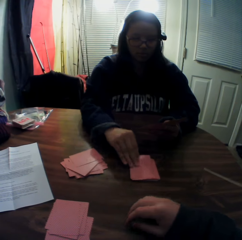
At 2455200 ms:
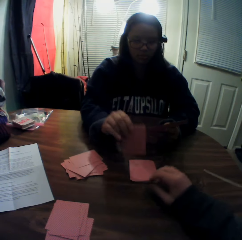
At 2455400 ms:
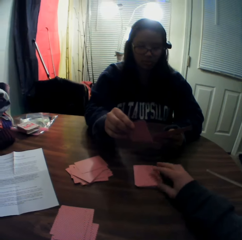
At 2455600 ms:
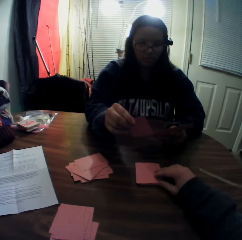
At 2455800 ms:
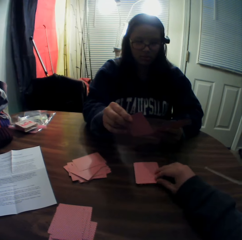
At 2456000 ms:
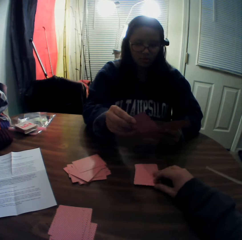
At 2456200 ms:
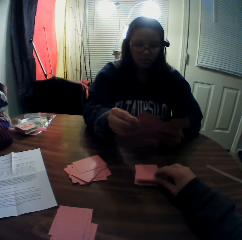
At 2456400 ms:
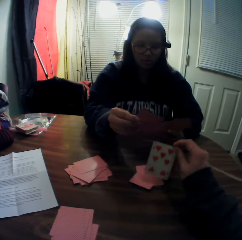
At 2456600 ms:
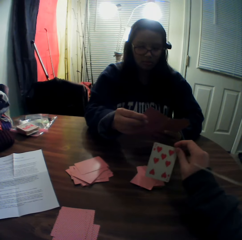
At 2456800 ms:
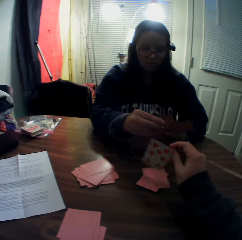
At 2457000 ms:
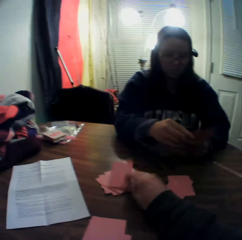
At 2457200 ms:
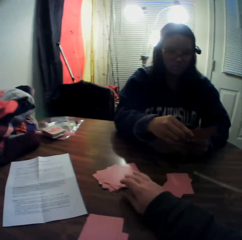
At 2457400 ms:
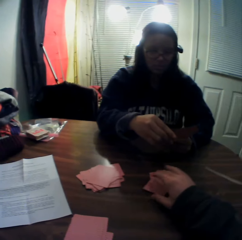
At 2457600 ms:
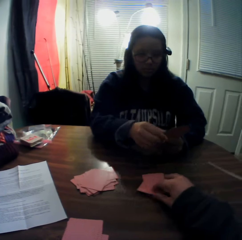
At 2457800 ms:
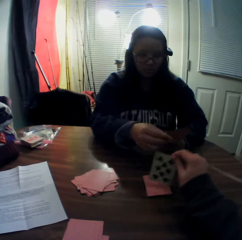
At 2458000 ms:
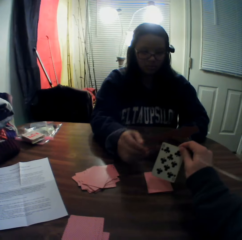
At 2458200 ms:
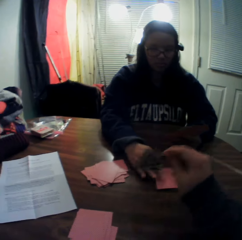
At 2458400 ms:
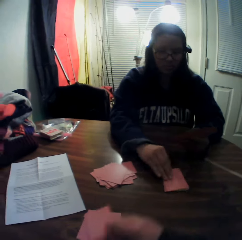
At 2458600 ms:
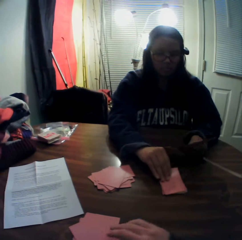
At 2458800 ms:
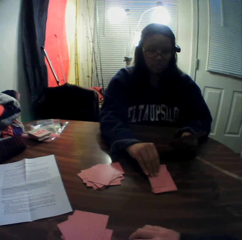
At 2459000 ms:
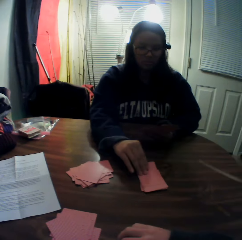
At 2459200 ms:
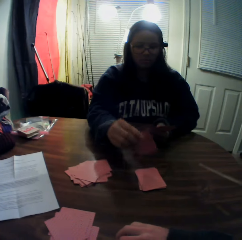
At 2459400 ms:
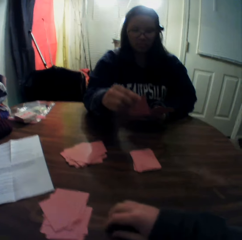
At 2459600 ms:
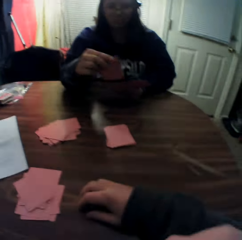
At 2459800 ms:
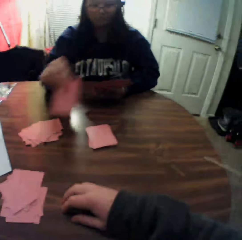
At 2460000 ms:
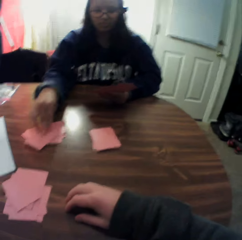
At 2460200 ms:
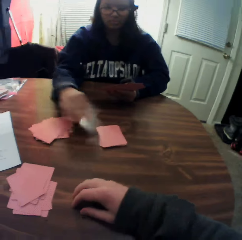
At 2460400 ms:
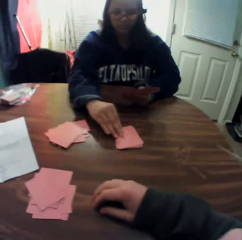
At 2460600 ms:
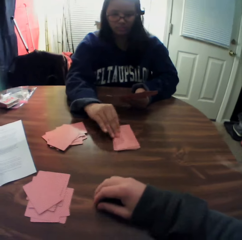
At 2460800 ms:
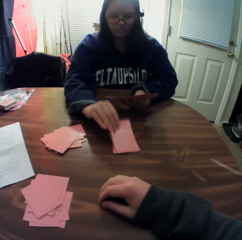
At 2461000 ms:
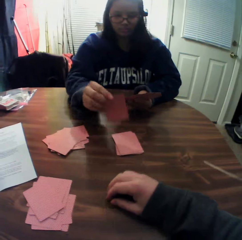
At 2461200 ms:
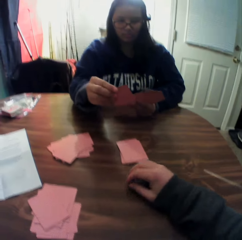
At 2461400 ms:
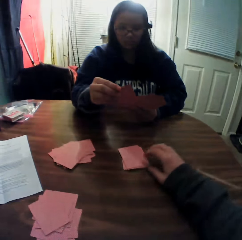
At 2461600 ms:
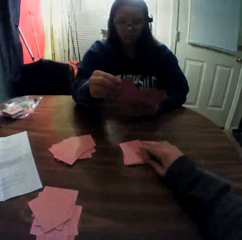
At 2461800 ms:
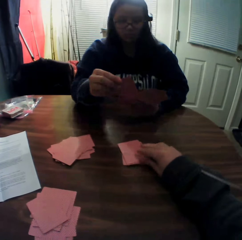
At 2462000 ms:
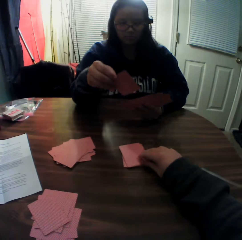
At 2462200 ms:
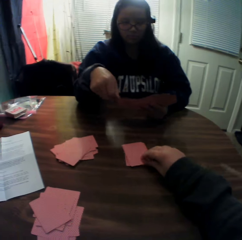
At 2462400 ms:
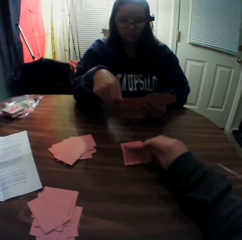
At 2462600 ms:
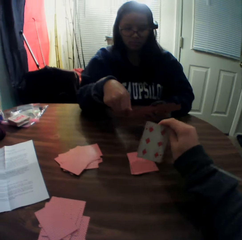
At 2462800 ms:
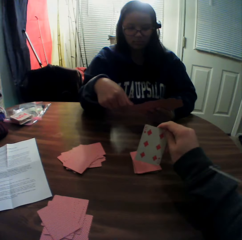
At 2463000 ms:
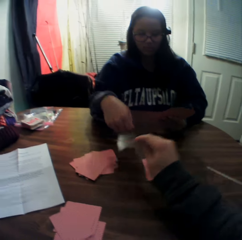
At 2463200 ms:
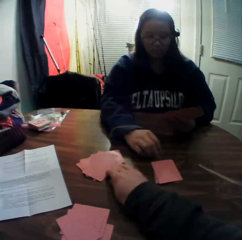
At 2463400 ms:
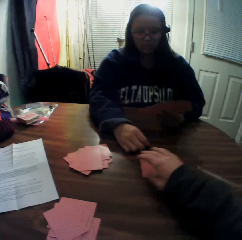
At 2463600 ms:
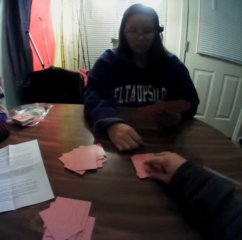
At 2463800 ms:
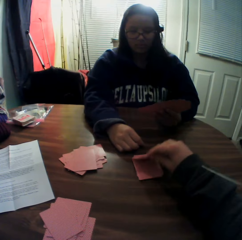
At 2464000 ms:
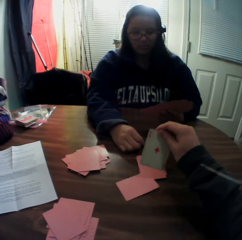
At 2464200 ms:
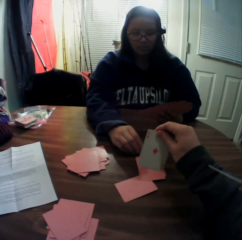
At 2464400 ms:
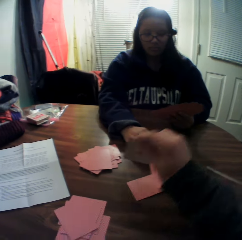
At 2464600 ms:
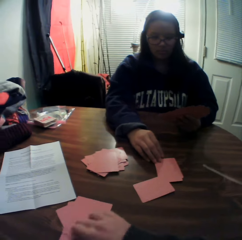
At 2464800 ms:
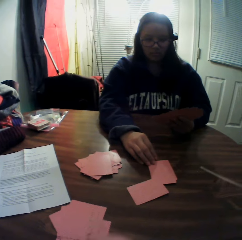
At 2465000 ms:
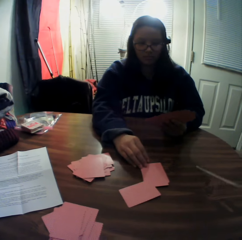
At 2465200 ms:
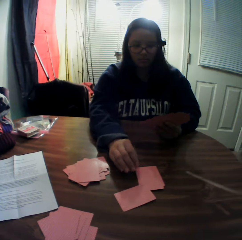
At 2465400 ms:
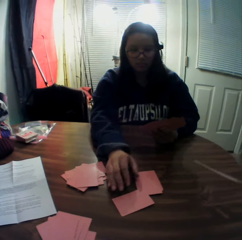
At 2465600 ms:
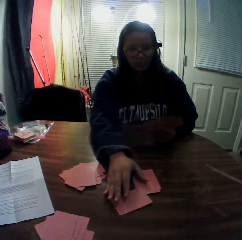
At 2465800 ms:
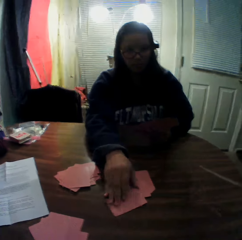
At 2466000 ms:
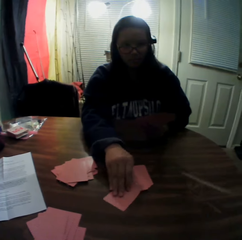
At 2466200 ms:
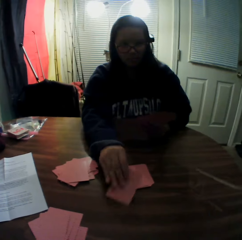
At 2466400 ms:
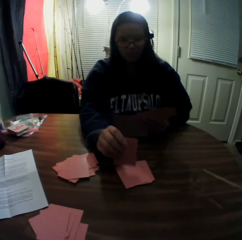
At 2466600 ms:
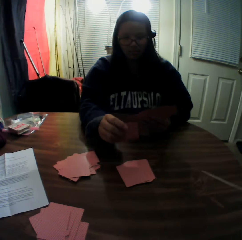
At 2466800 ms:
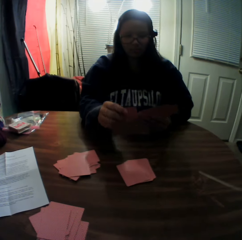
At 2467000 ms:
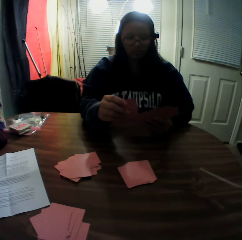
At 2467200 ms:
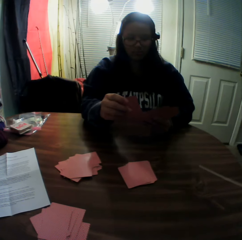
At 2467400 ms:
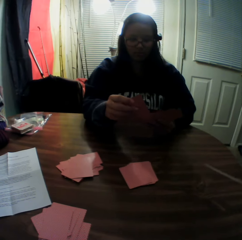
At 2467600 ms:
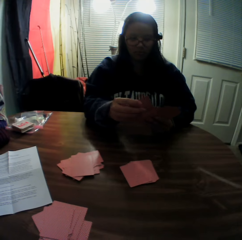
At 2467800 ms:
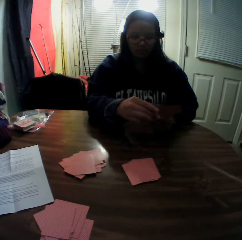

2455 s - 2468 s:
The woman picks a card from the stack of cards on the table with her right hand and looks at the playing card. The camera wearer picks a card from the stack of cards on the table with his right hand. The woman holds the playing card. The camera wearer looks at the playing card. The woman passes the card to her left hand. The camera wearer drops the card onto the table. He picks a card from the stack of cards on the table with his right hand. He looks at the playing card. He drops the card onto the table. The woman picks a card from the stack of cards on the table with her right hand, looks at the playing card and places the card onto the table. She picks a card from the stack of cards on the table with her right hand, looks at the playing card, holds the playing card and passes the card to her left hand. The camera wearer picks a card from the stack of cards on the table with his right hand. He looks at the playing card. He drops the card onto the table. He picks a card from the stack of cards on the table with his right hand. He looks at the playing card. He drops the card onto the table. The woman picks a card from the stack of cards on the table with her right hand, looks at the playing card and holds the playing card.

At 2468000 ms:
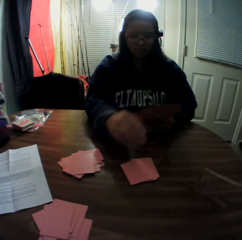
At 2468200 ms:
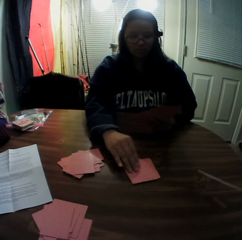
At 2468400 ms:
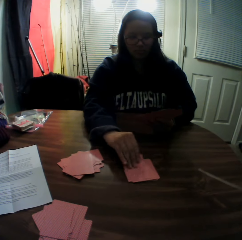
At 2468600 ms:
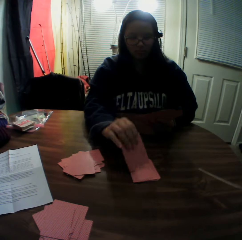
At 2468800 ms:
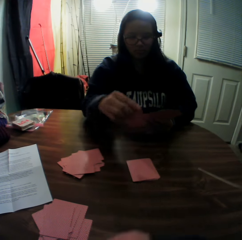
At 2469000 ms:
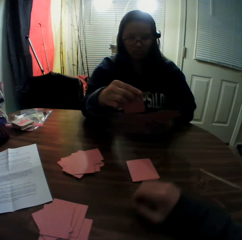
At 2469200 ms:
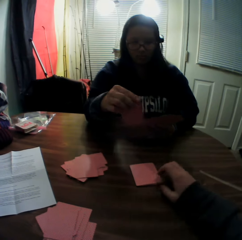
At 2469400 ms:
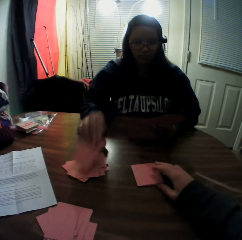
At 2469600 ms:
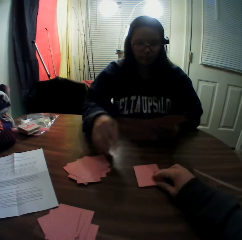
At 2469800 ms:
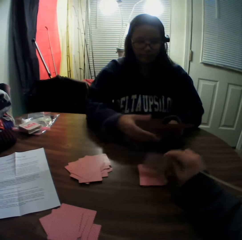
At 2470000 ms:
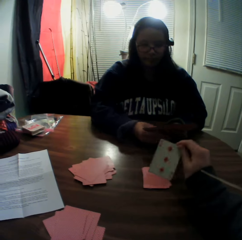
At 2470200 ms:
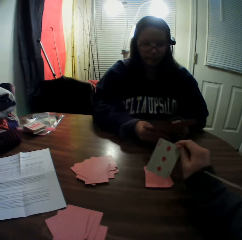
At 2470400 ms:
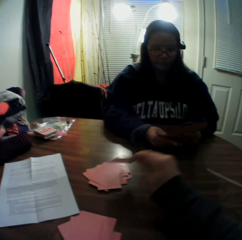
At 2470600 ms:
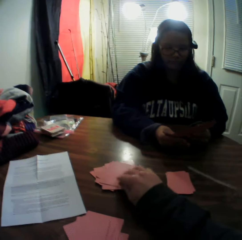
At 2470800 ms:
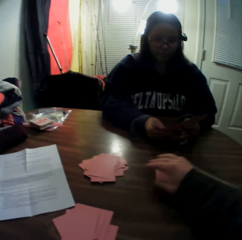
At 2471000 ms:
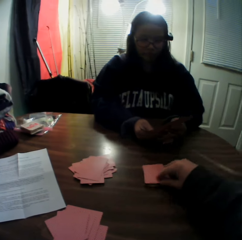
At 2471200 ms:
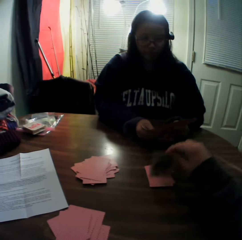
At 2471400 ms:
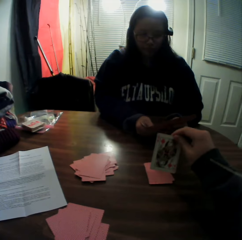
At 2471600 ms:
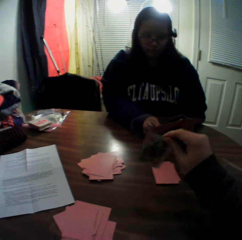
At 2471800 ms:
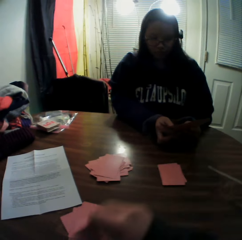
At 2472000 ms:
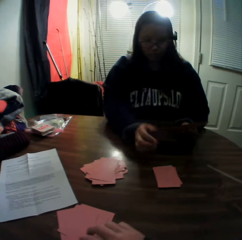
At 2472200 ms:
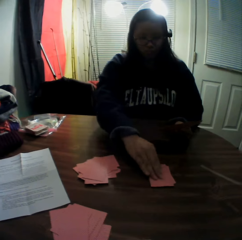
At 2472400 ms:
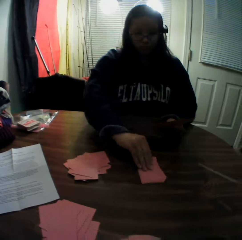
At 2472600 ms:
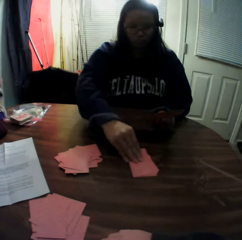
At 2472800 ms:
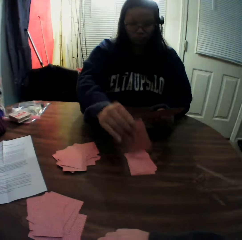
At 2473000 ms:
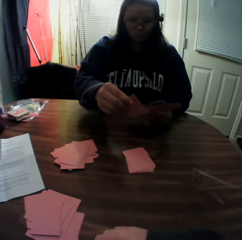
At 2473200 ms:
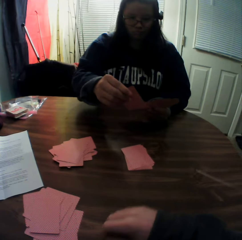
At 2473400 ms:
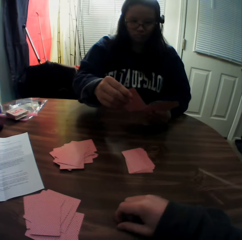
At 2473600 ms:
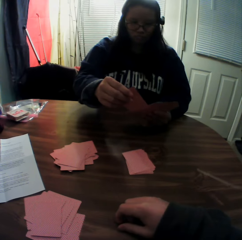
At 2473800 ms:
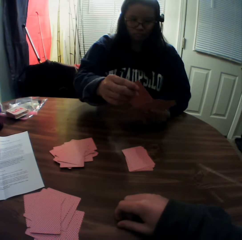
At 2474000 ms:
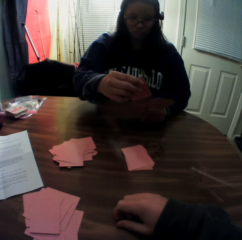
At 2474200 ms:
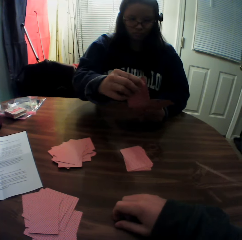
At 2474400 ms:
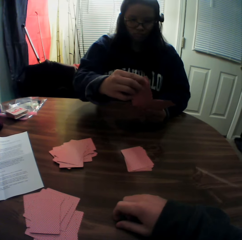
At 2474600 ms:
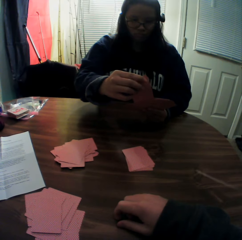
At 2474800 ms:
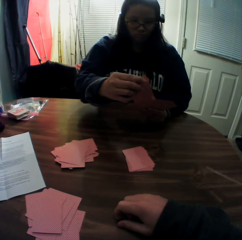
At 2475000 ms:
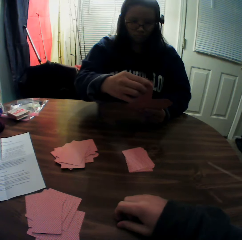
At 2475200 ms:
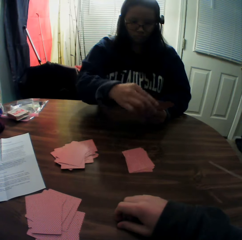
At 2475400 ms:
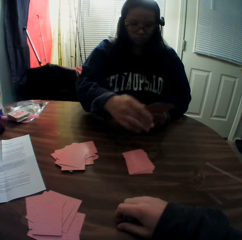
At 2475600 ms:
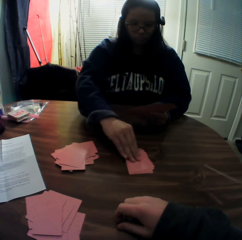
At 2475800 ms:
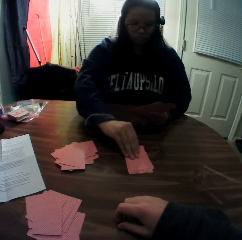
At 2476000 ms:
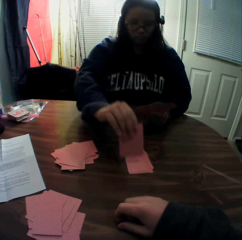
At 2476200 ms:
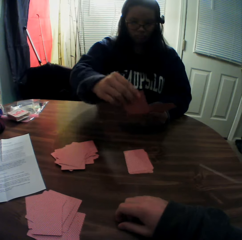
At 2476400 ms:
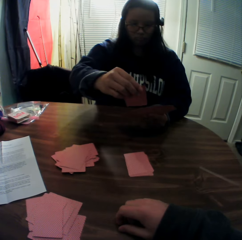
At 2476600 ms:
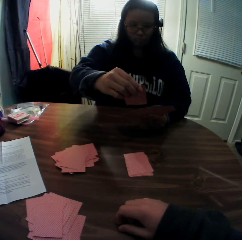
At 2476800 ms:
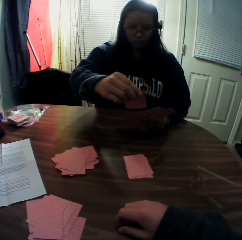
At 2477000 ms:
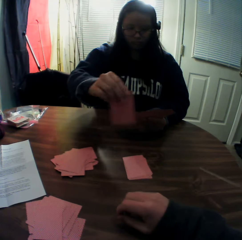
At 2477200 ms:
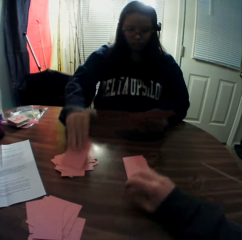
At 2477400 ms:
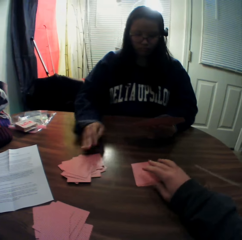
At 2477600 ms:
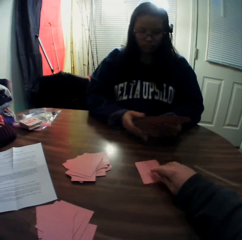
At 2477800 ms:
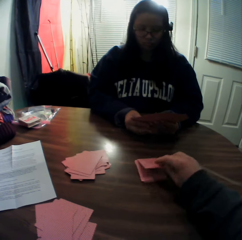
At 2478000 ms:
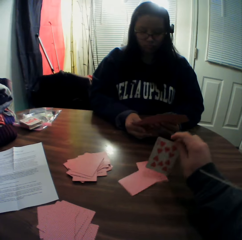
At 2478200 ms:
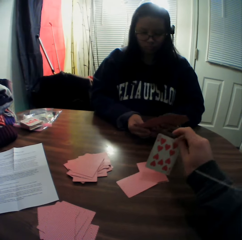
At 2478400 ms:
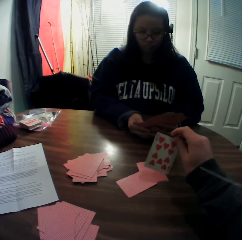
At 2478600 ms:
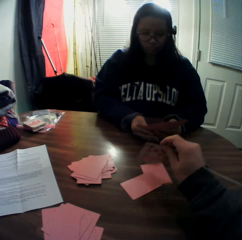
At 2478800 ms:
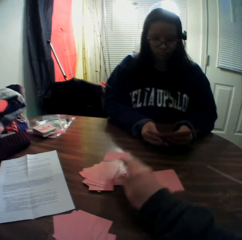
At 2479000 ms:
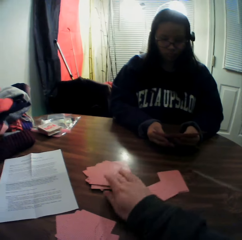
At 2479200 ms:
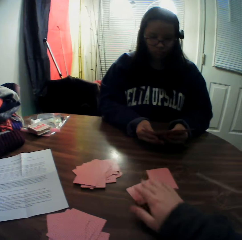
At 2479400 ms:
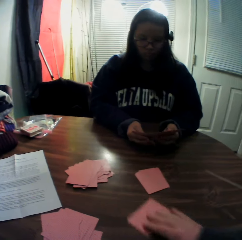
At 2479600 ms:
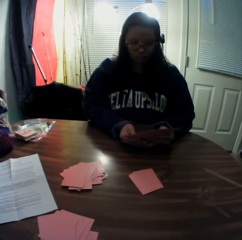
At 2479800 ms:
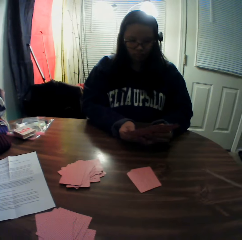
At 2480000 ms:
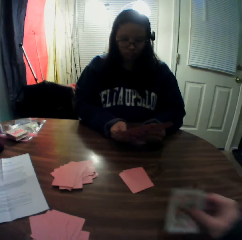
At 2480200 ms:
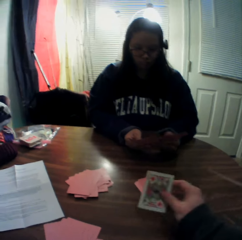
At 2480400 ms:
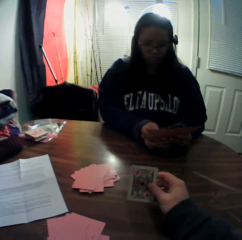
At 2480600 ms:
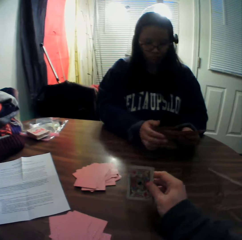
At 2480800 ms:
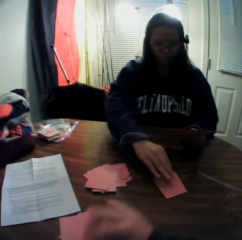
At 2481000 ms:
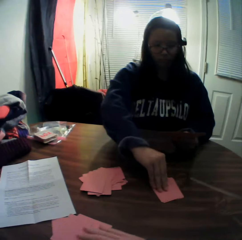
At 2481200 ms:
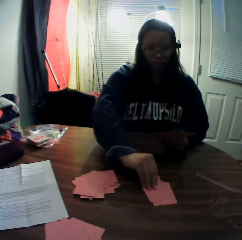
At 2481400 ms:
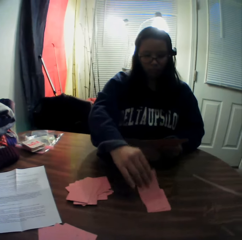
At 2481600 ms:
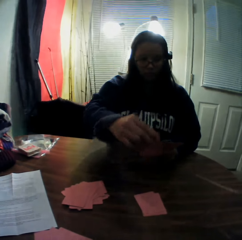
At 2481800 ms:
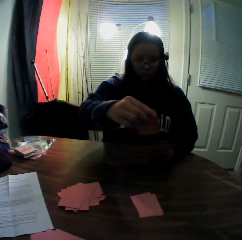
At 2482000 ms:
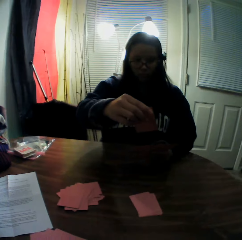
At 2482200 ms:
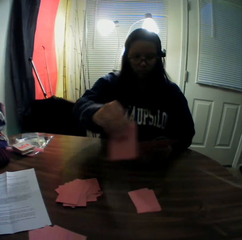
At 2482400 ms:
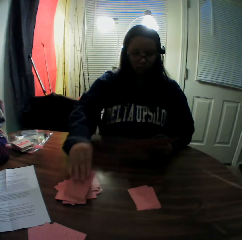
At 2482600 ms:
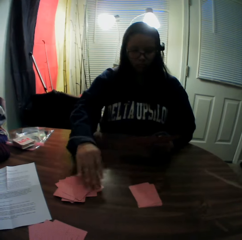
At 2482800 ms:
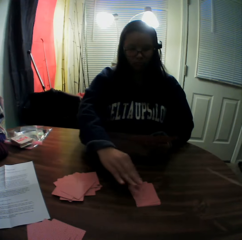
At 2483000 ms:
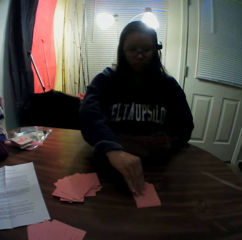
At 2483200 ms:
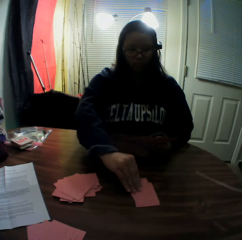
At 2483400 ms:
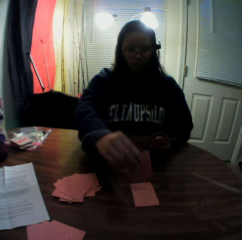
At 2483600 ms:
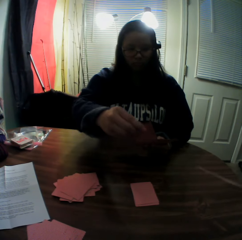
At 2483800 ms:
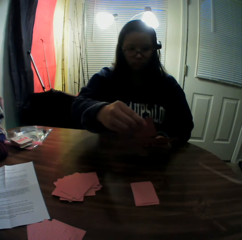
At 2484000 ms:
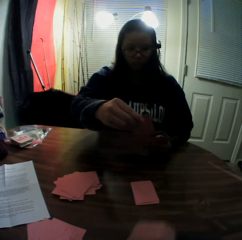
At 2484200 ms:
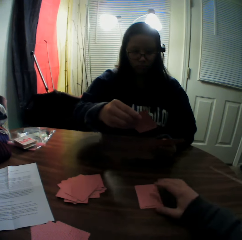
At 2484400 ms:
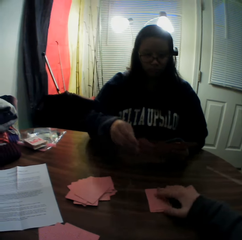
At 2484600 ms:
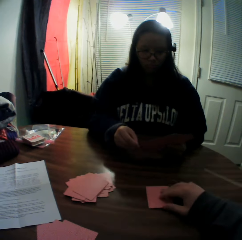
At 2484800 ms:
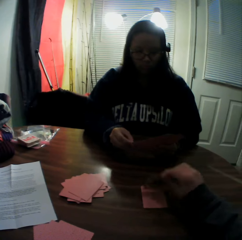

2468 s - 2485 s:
A woman passes the card to her left hand. The woman picks a card from the stack of cards on the table with her right hand and looks at the playing card. The woman places the card onto the table. The camera wearer picks a card from the stack of cards on the table with his right hand. He looks at the playing card. He drops the card onto the table. He picks a card from the stack of cards on the table with his right hand. He looks at the playing card. He drops the card onto the table. The woman picks a card from the stack of cards on the table with her right hand and looks at the playing card. The woman passes the card to her left hand and holds a playing card. The woman picks a card from the stack of cards on the table with her right hand and looks at the playing card. The woman places the card onto the table. The camera wearer picks a card from the stack of cards on the table with his right hand. He looks at the playing card. He drops the card onto the table. He picks a card from the stack of cards on the table with his right hand. He slides a playing card on the table. He looks at the playing card. He drops the card onto the table. The woman picks a card from the stack of cards on the table with her right hand and looks at the playing card. The woman places the card onto the table. The woman picks a card from the stack of cards on the table with her right hand and looks at the playing card.
